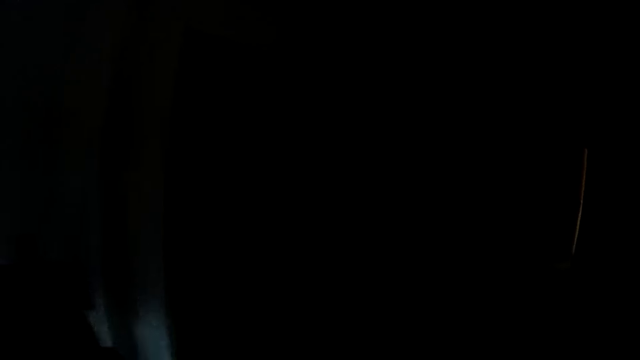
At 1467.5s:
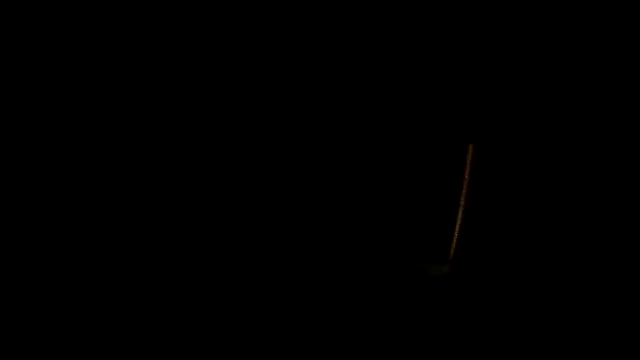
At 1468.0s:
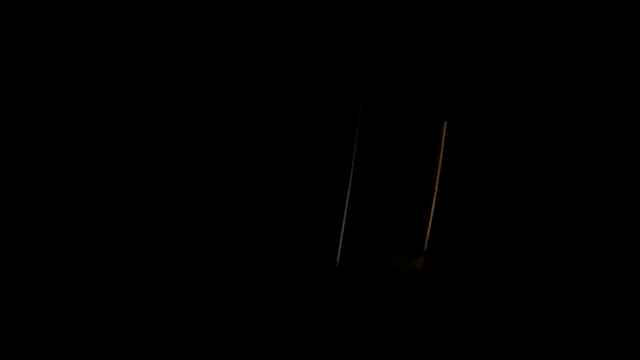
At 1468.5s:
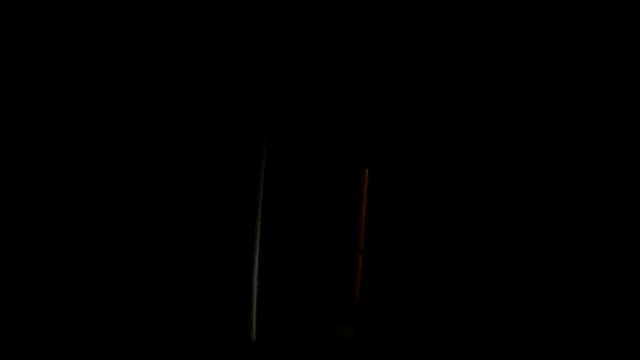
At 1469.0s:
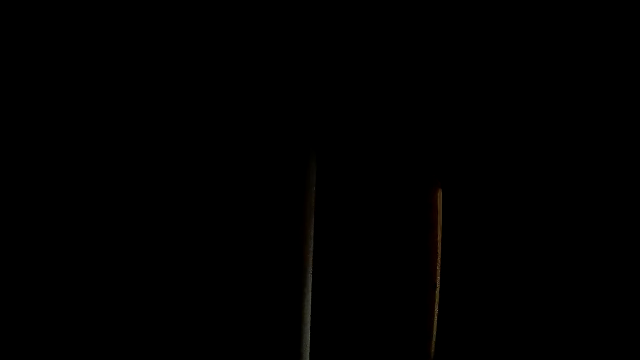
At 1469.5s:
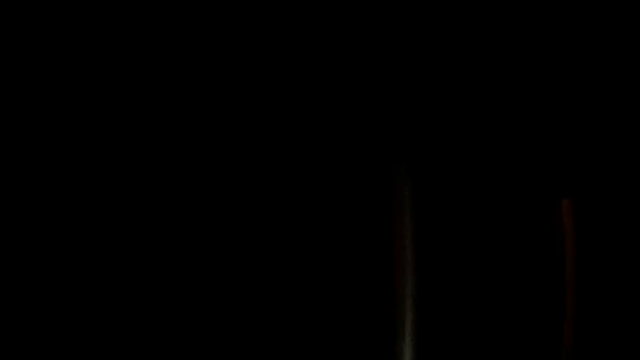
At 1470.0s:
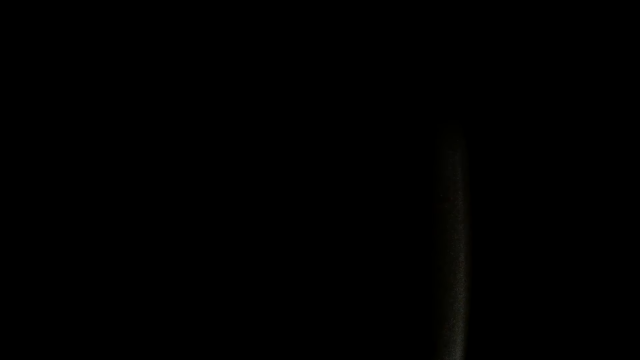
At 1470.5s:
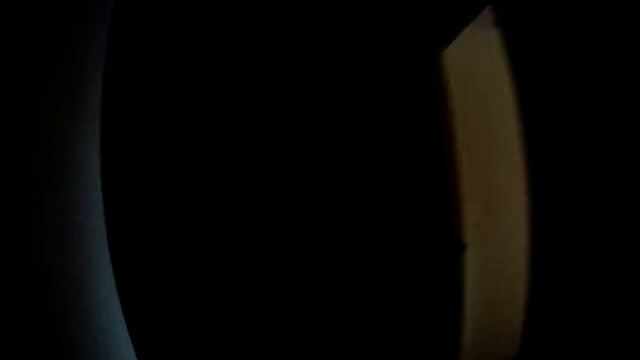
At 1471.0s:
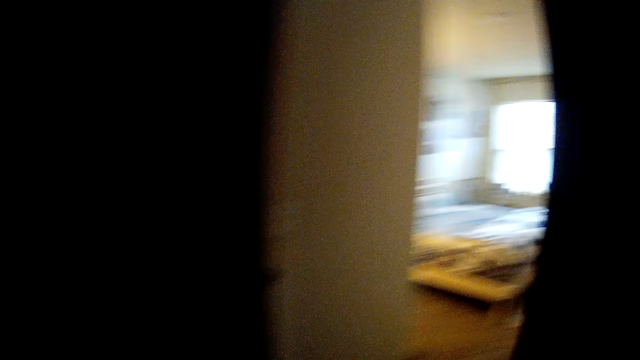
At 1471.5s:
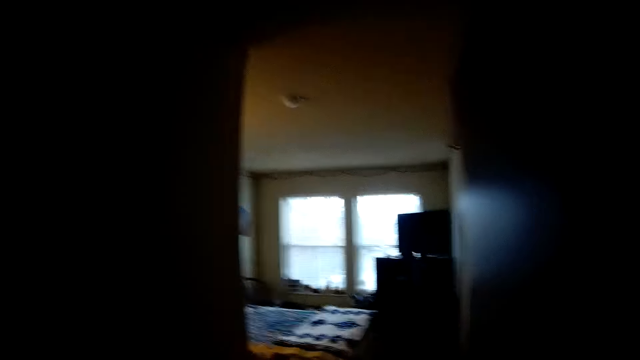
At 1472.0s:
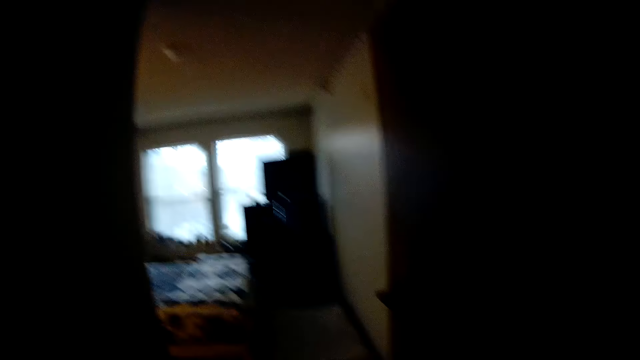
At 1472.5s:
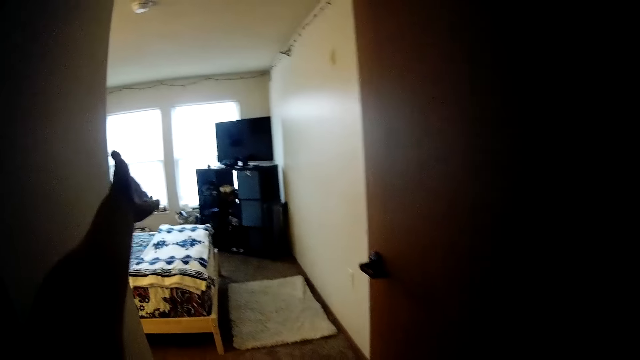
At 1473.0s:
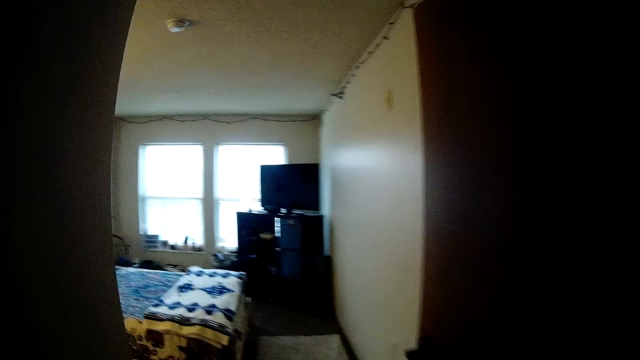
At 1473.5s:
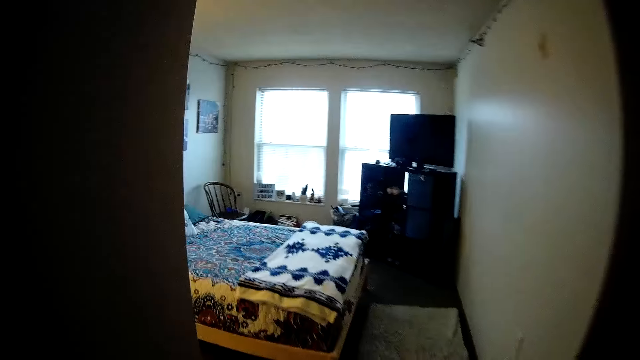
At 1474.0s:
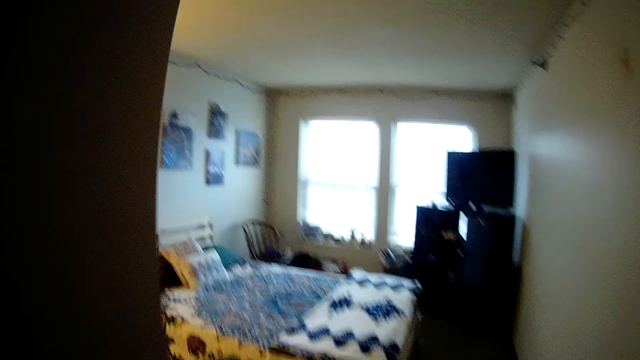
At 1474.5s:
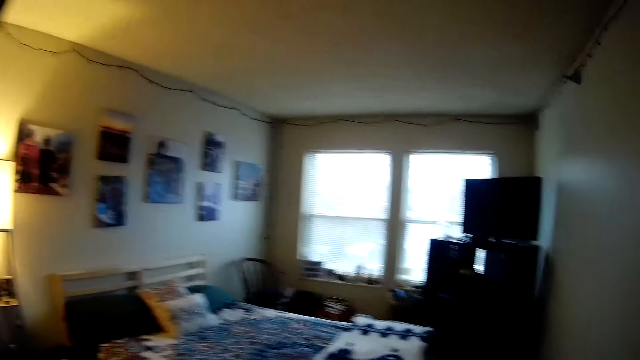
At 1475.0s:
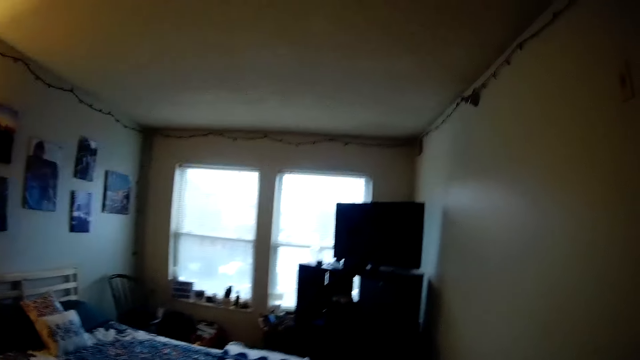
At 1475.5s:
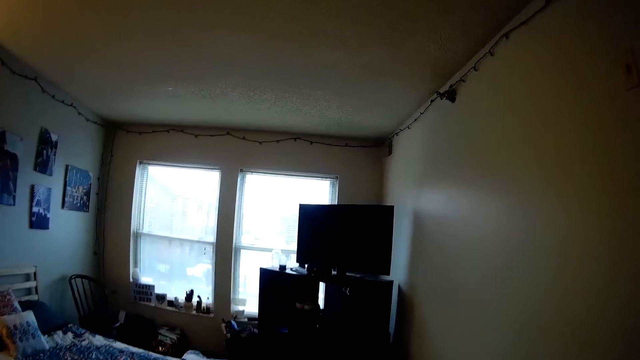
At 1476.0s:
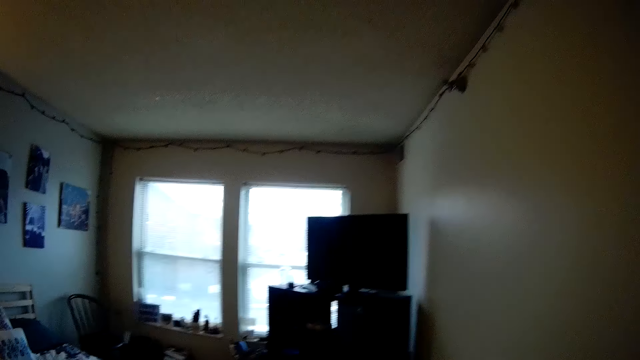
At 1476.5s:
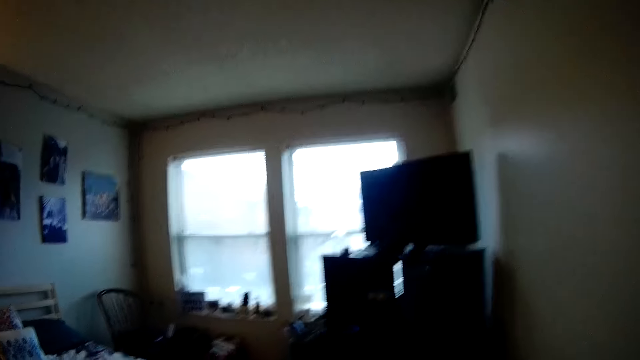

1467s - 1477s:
The camera wearer walks to the left. They walk along the corridor. They move the hand to the wall. They point in the room with the left hand. They enter the bedroom.

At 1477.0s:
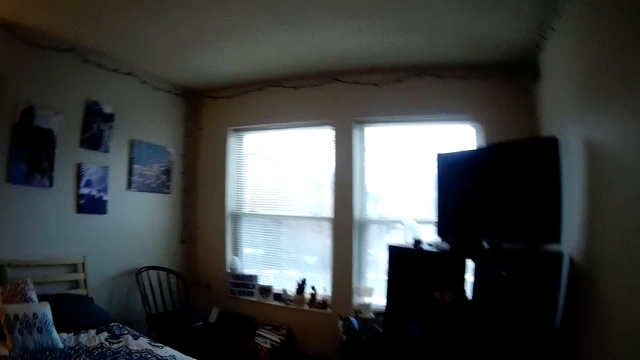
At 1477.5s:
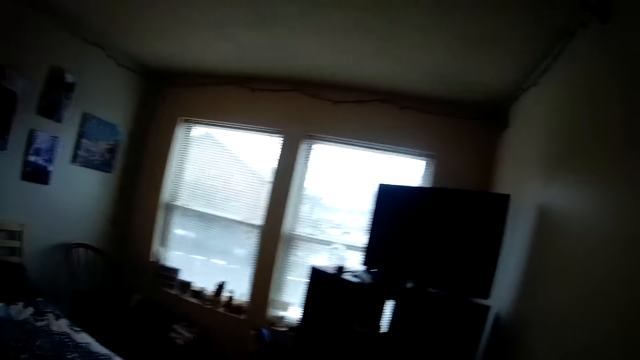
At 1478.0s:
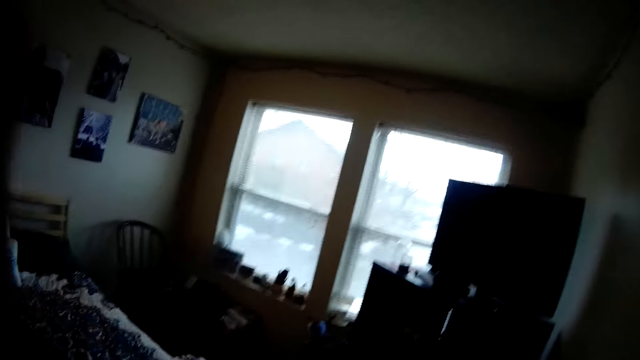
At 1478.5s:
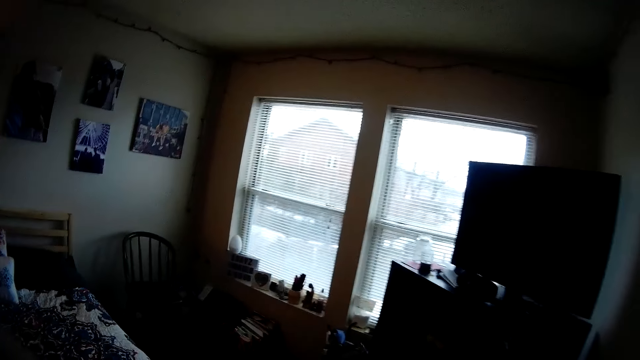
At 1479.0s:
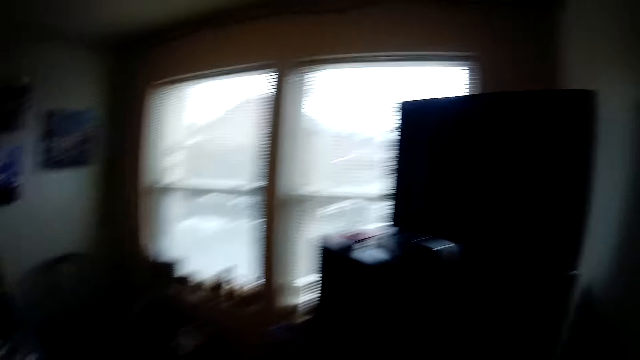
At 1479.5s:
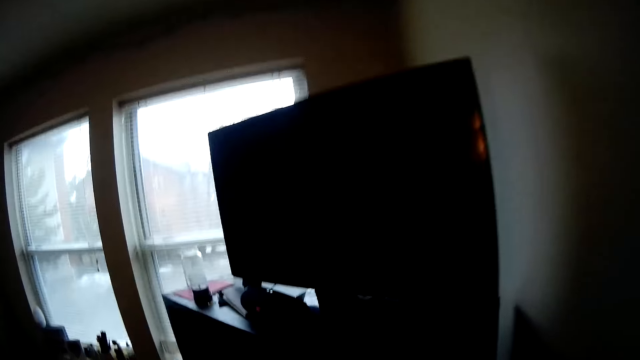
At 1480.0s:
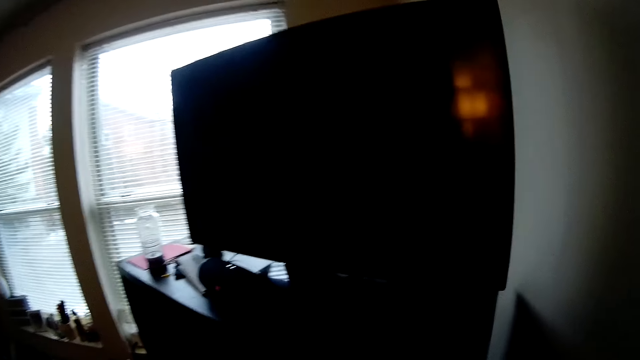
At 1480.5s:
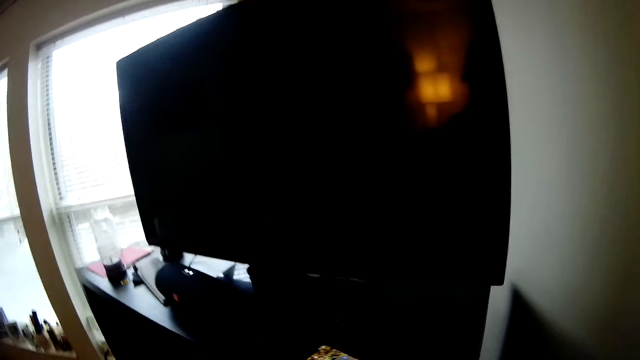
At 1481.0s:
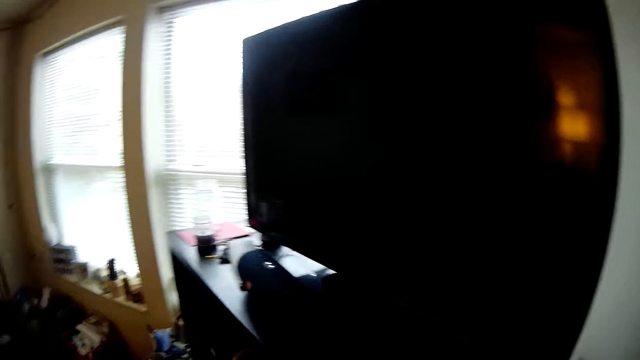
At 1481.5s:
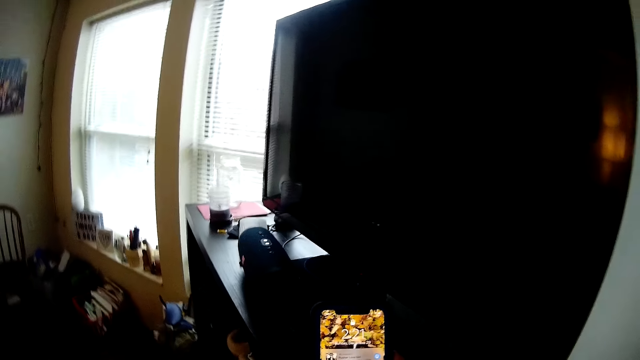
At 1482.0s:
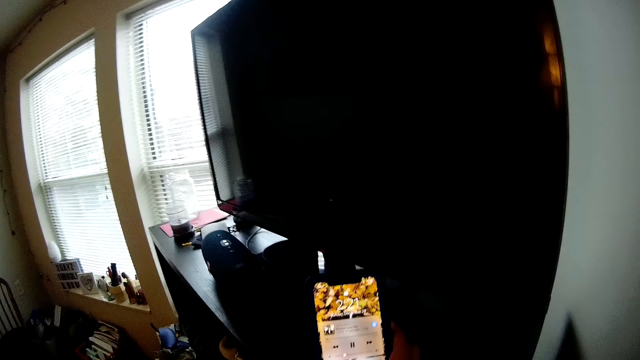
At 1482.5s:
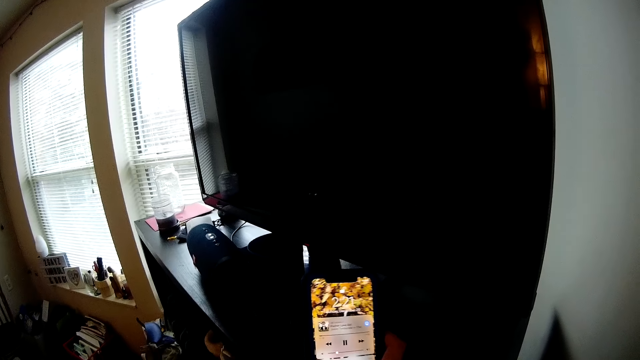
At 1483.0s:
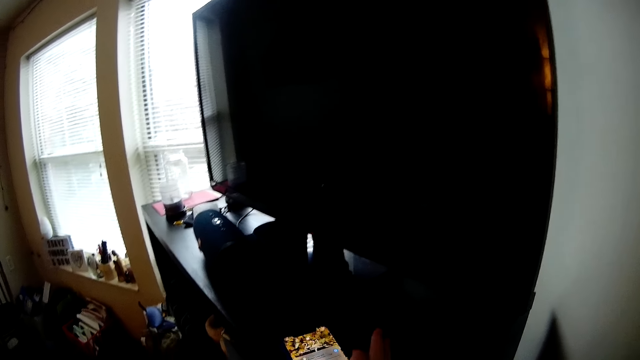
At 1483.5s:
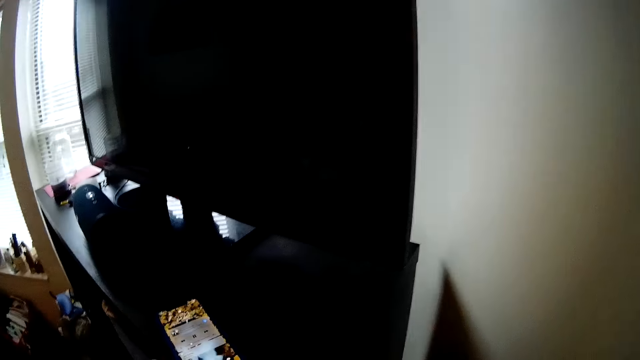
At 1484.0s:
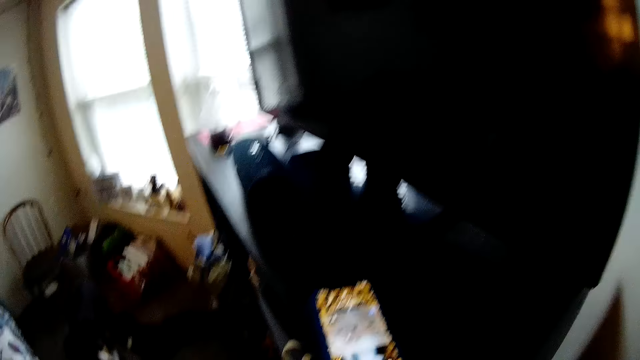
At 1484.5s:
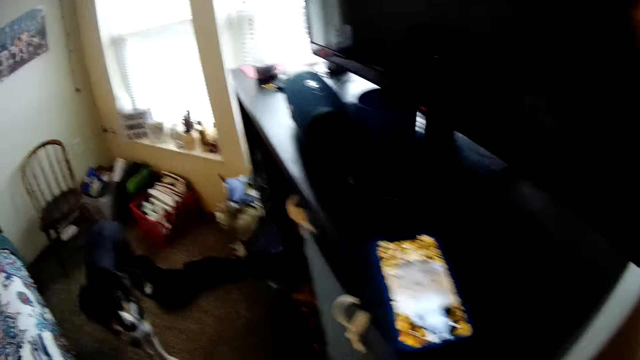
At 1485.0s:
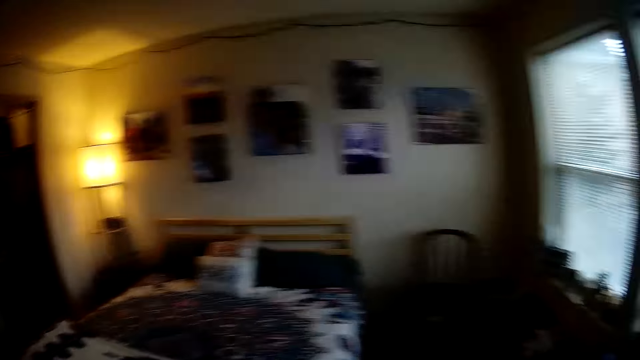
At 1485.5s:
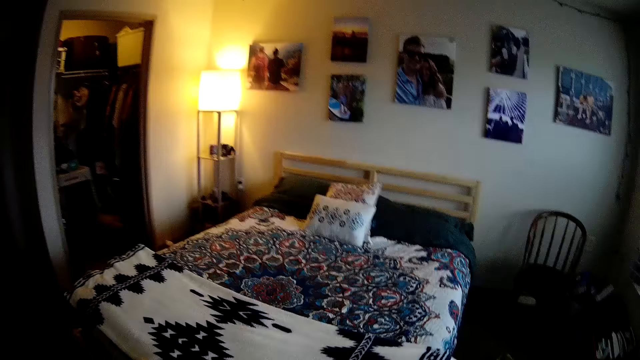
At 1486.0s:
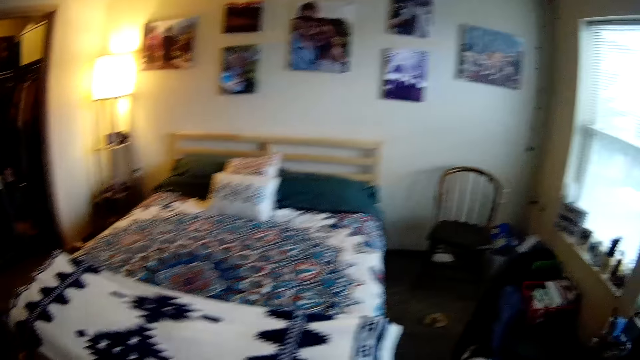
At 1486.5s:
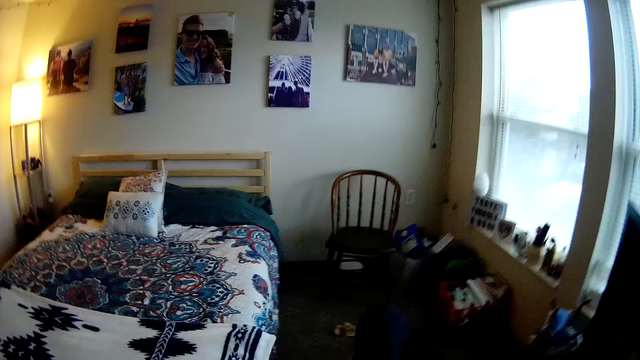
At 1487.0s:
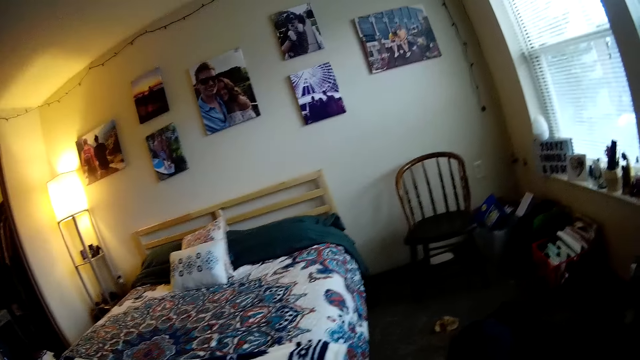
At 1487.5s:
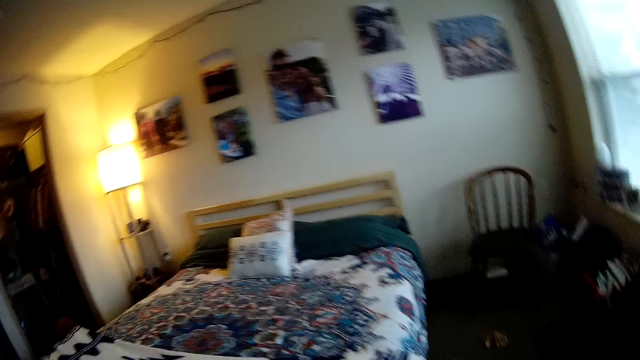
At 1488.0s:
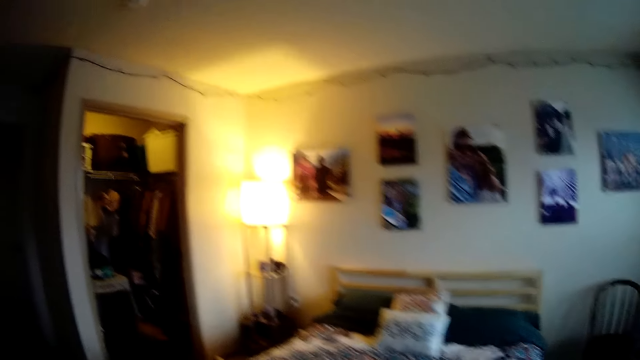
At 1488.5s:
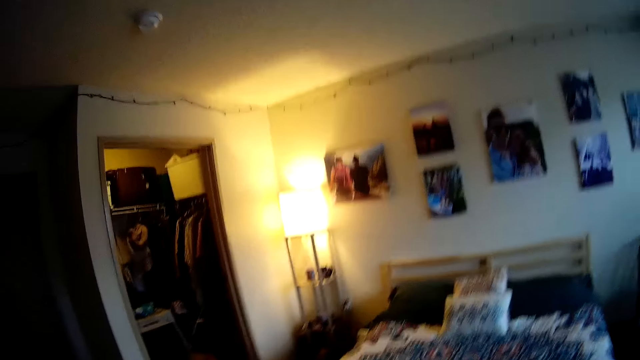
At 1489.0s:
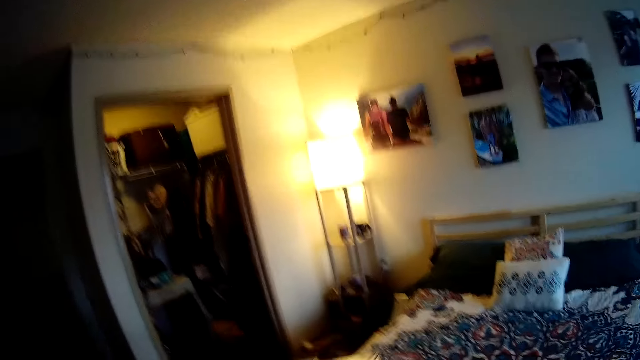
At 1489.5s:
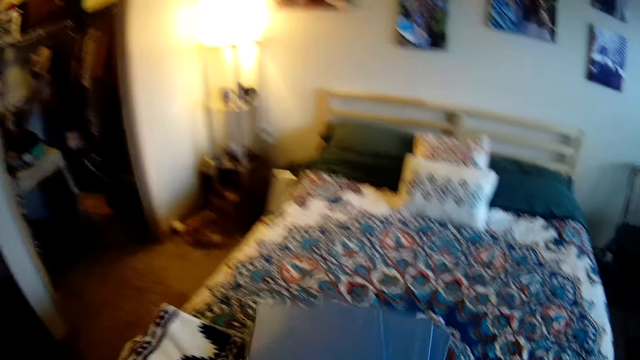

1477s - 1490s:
The camera wearer walks in the room. They move the hand to the face. They lift the left hand. They use the phone on the television stand. They look on the phone screen. They put the boxes on the bed.
